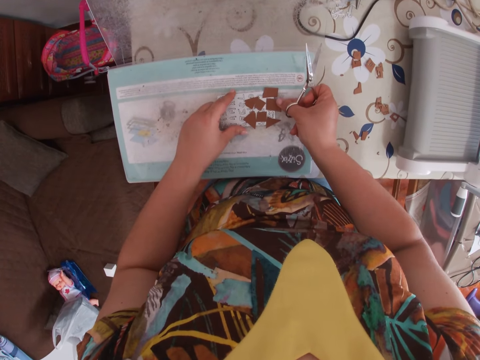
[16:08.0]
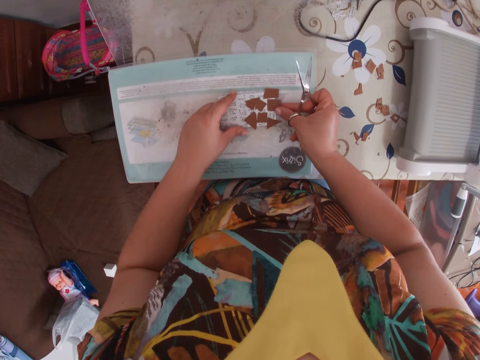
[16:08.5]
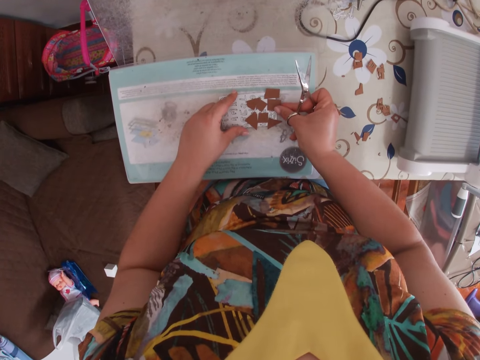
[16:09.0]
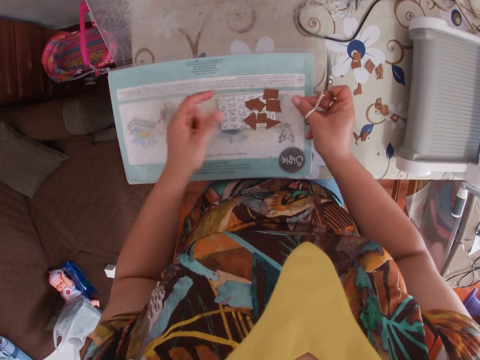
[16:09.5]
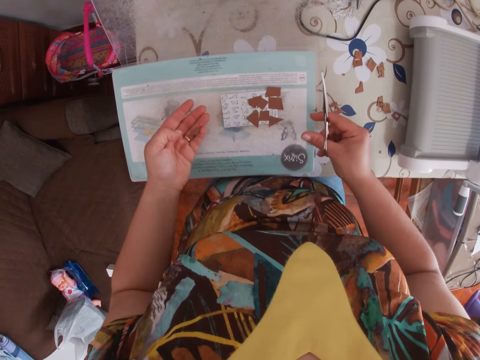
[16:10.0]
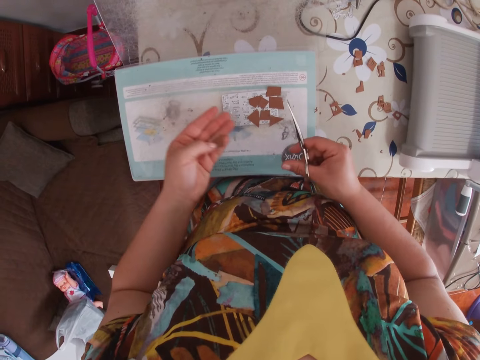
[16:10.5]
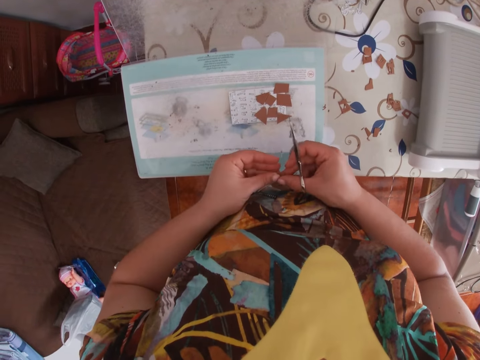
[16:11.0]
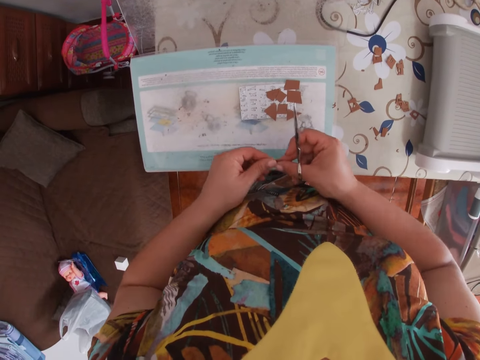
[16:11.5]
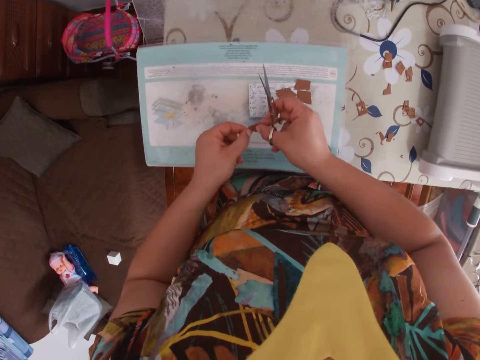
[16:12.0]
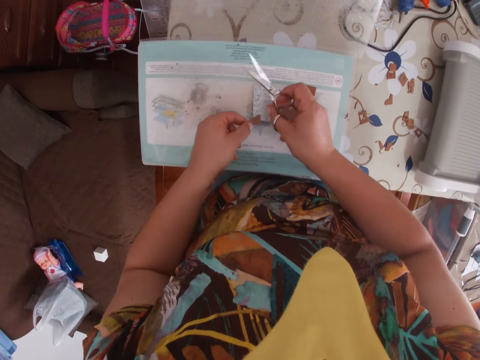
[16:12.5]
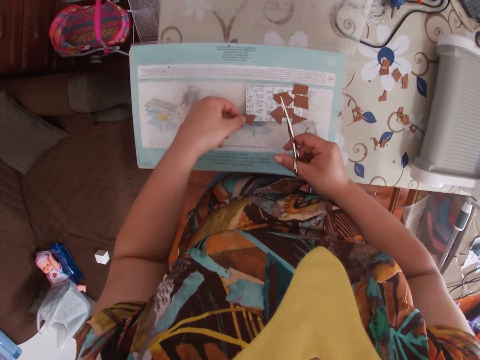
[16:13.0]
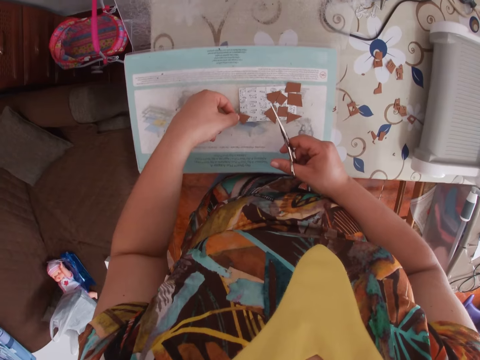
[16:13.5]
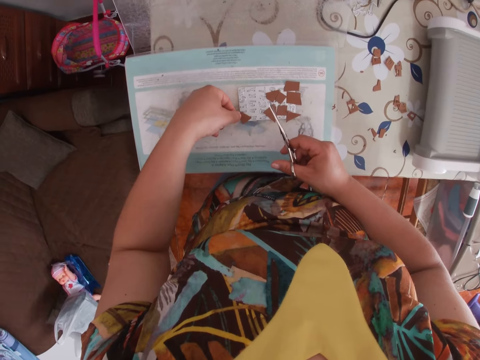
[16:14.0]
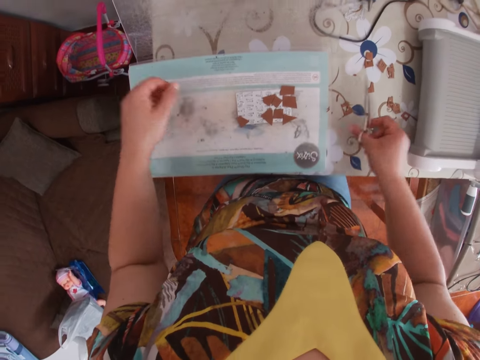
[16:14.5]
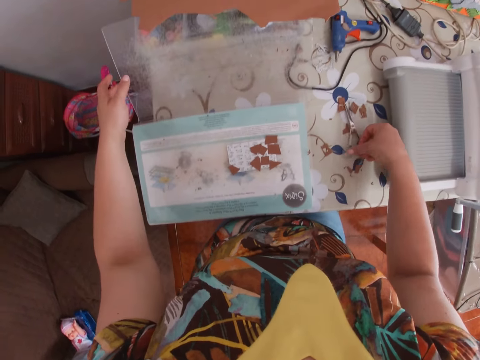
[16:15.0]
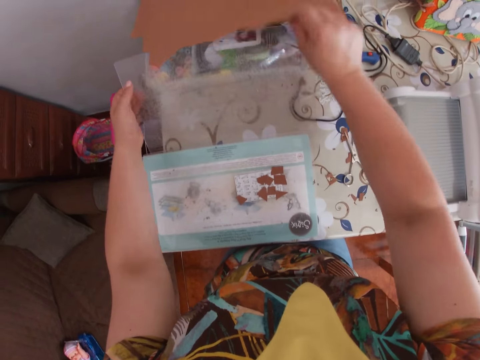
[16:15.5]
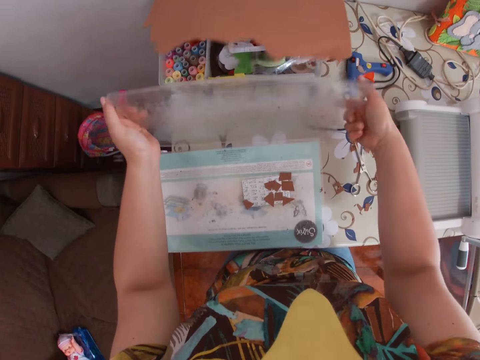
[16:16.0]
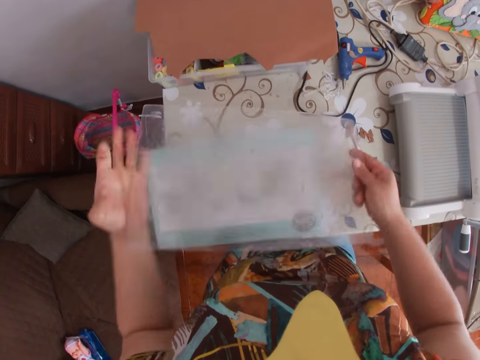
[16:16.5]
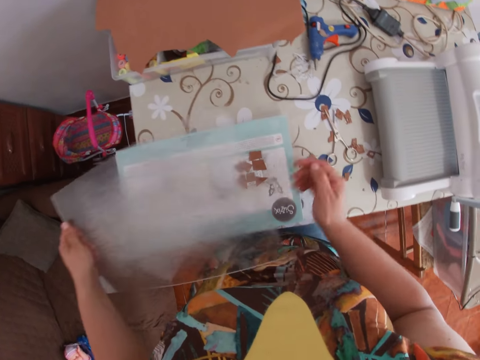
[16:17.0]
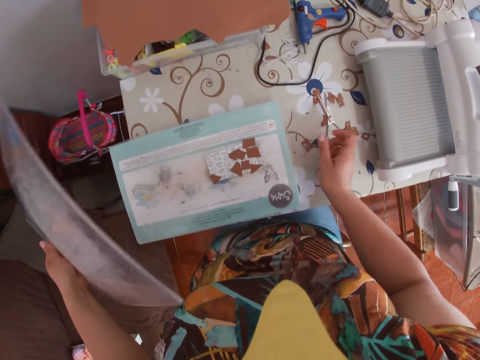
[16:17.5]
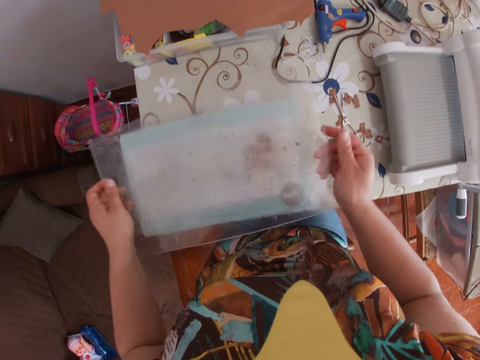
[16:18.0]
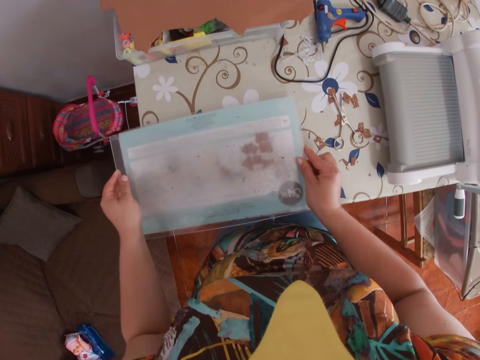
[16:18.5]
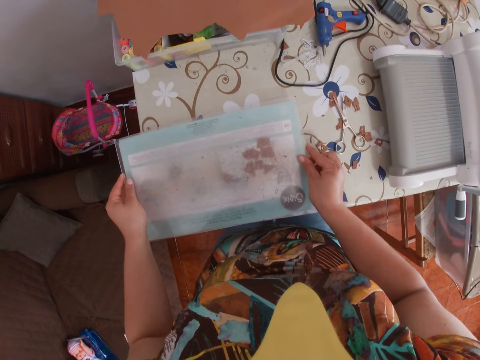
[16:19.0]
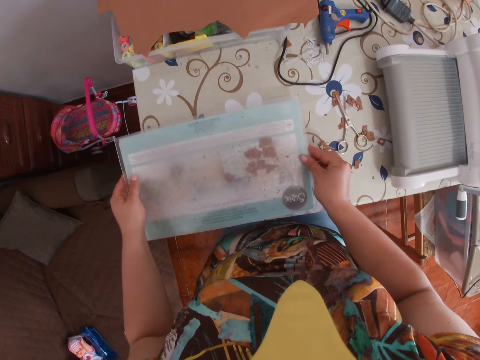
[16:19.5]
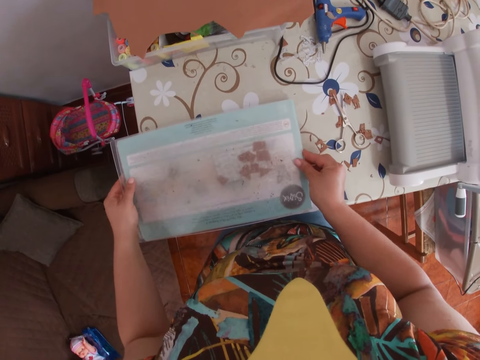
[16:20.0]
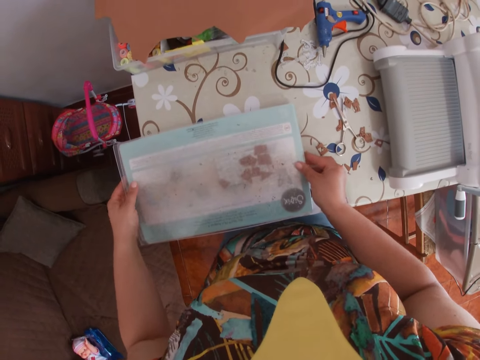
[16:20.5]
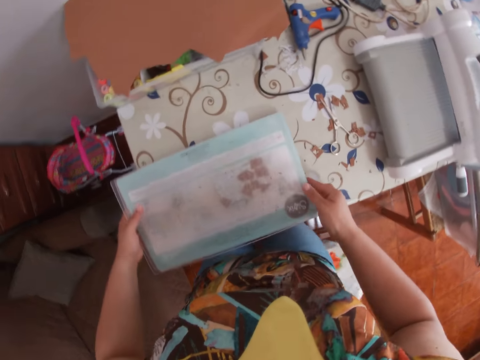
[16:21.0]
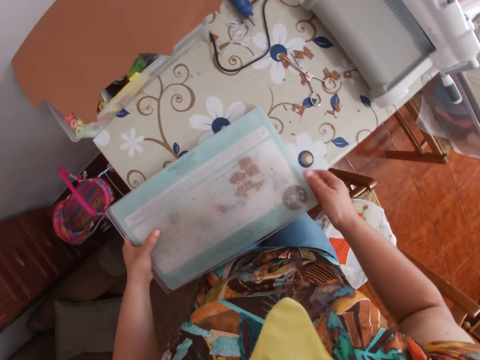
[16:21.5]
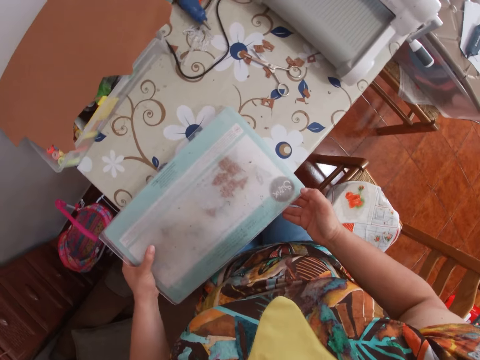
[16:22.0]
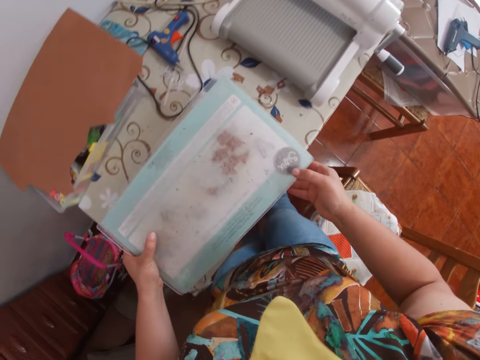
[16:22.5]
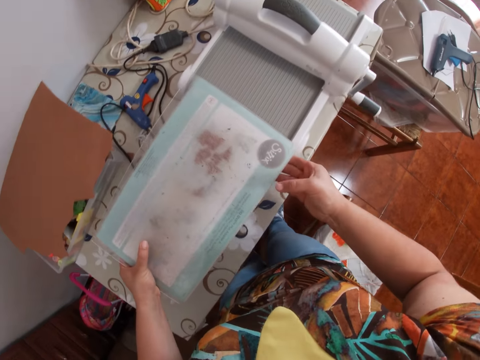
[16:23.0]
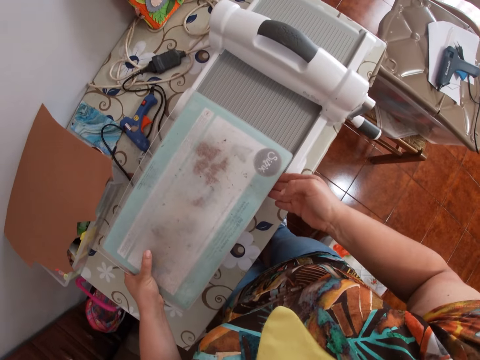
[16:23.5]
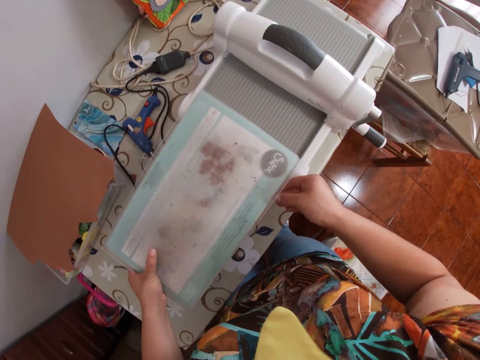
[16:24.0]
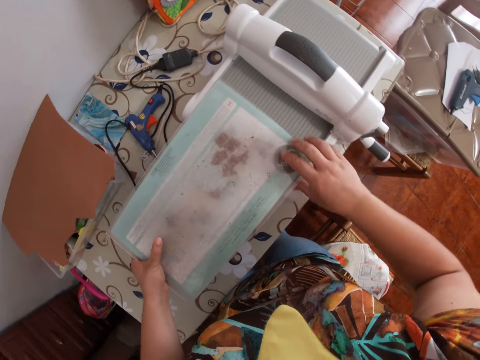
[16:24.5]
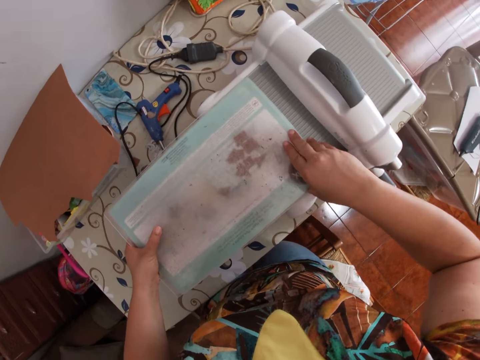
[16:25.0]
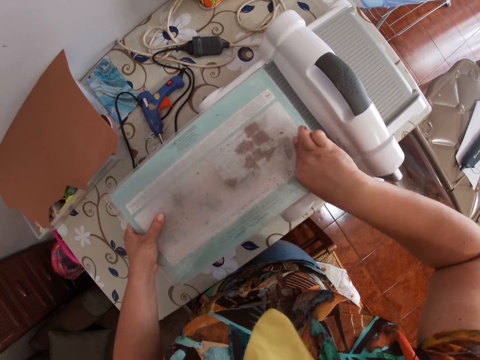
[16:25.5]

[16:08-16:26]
The camera wearer places the cut smaller piece of leather on the die with her left hand. She puts the scissors on the table. She picks up a plastic paper from the table. She covers the die and the base plate with the cutting pad with both hands. She lifts the base plate with the die and cutting pad with both hands. She places the base plate, die and cutting pad on the cutting platform of the die cutting machine with both hands.

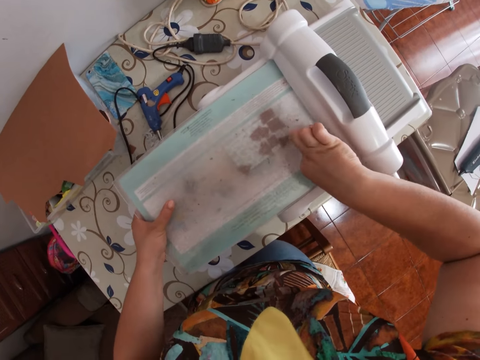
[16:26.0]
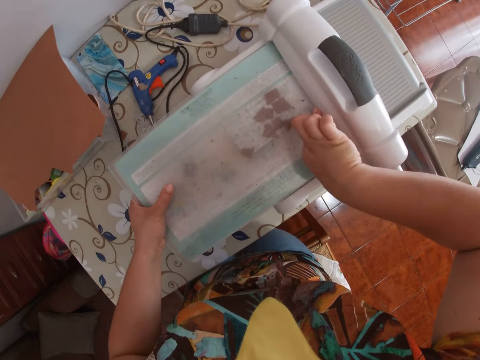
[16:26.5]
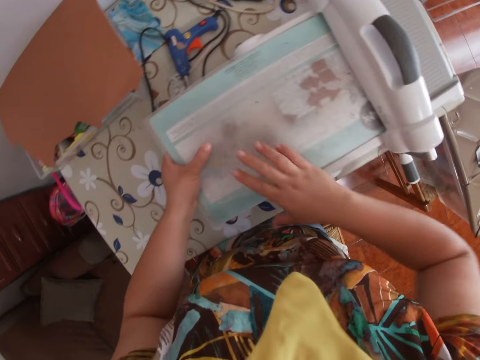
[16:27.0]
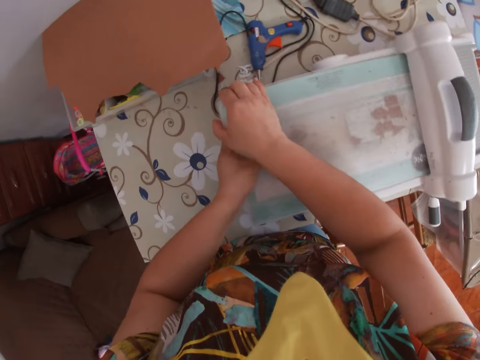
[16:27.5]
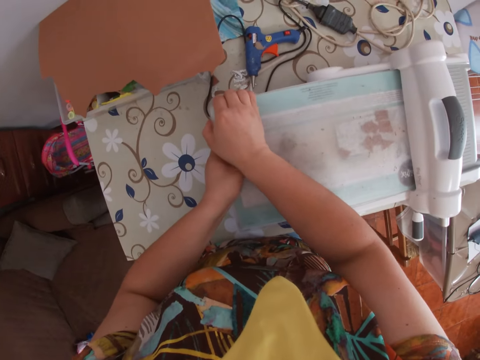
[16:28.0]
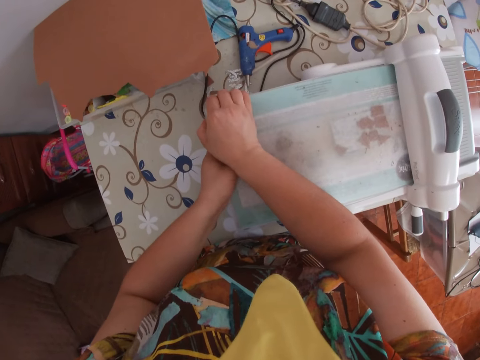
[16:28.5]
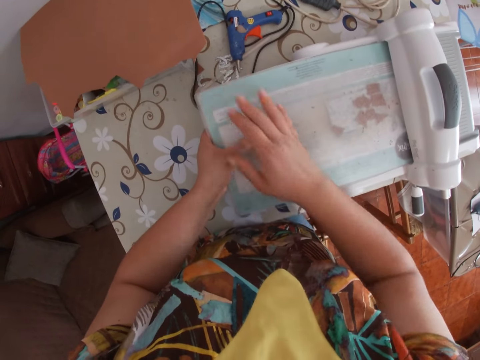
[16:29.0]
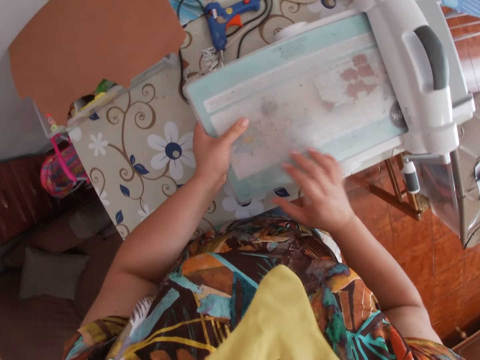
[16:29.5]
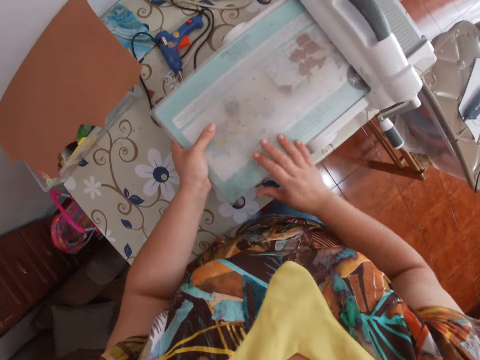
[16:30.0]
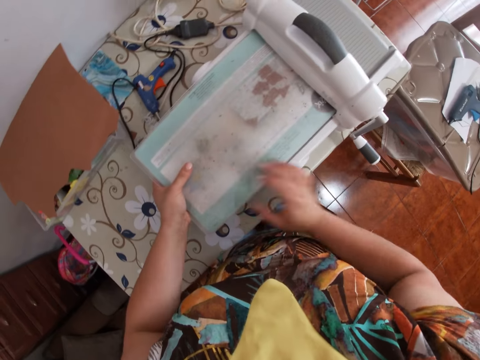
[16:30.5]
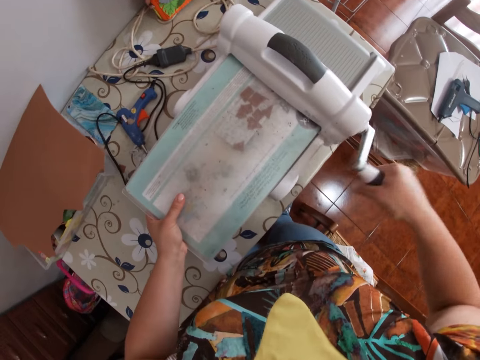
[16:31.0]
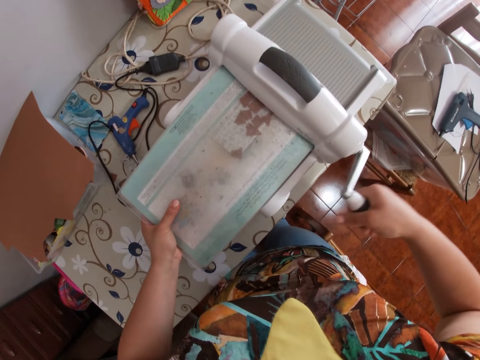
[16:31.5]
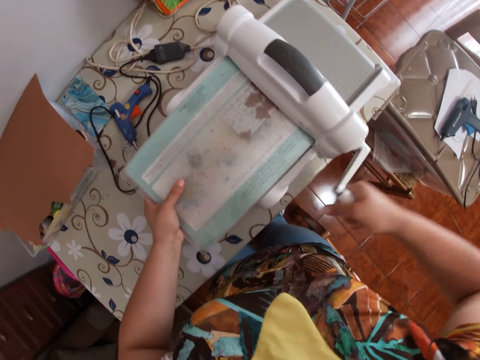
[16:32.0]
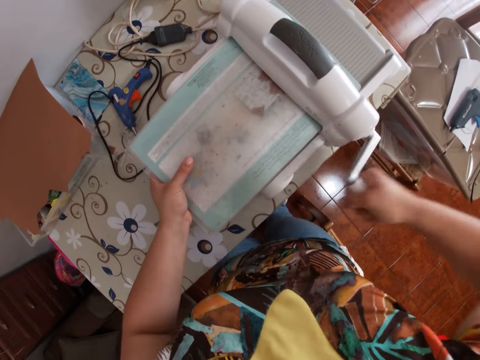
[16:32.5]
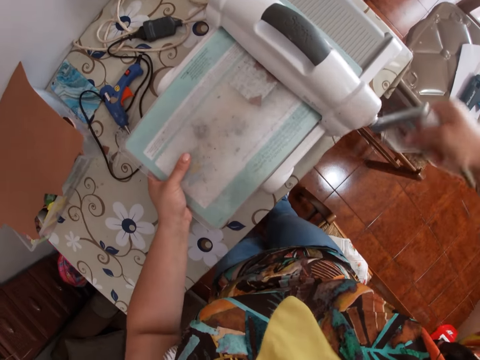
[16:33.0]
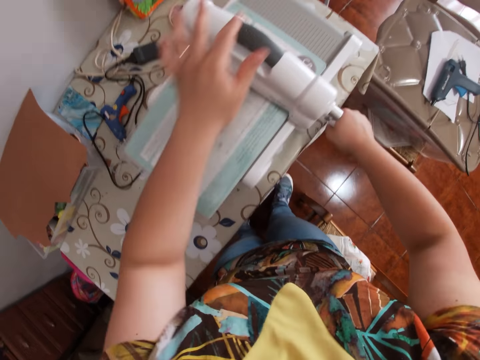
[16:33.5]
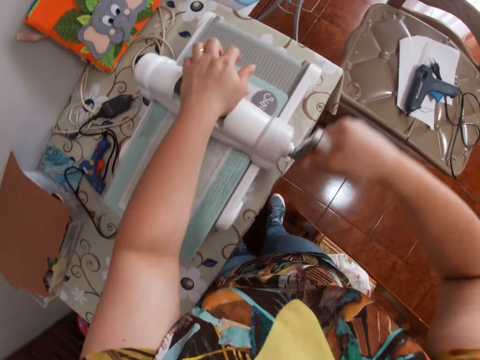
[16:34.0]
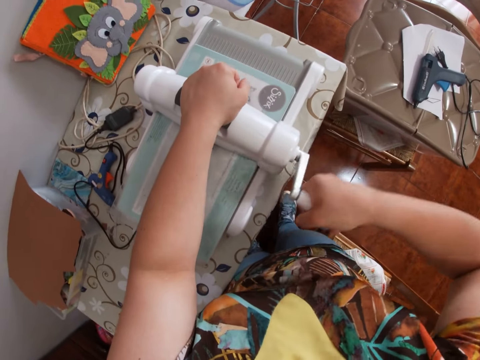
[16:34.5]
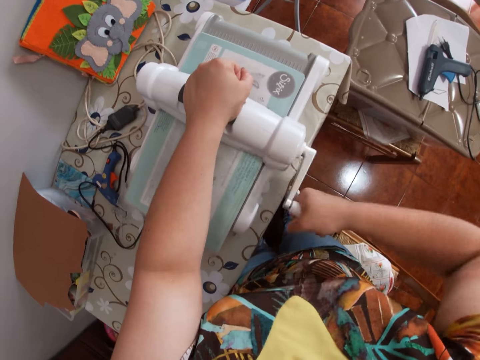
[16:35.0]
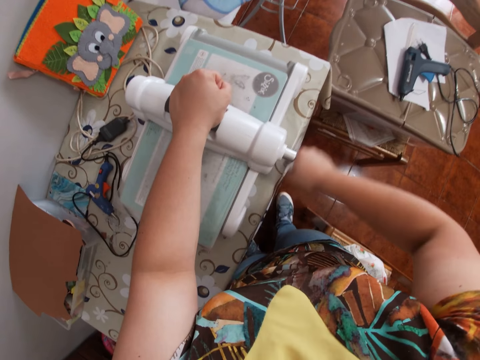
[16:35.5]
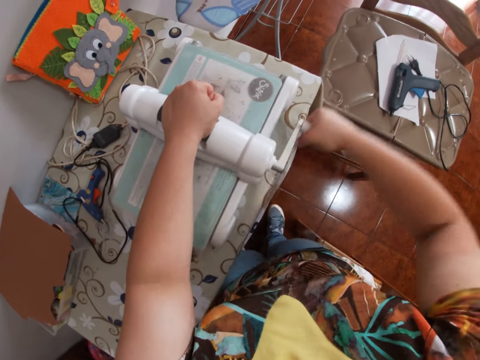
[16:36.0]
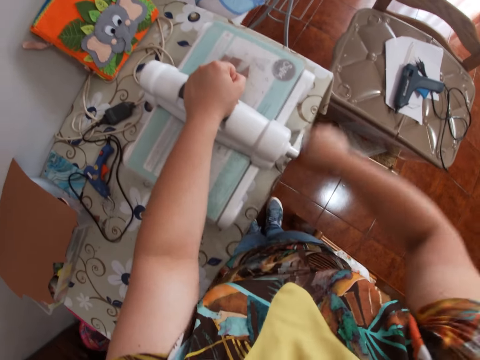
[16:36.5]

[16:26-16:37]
The camera wearer grabs the handle of the die cutting machine with her right hand. She rotates the handle of the die cutting machine with her right hand. She passes the paper on the rolling machine. She places her left hand on the top of the die cutting machine.
